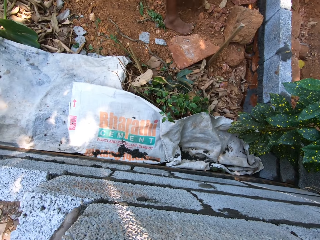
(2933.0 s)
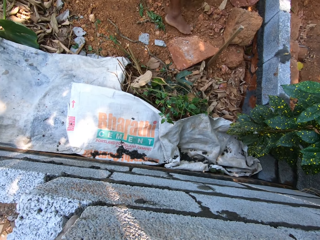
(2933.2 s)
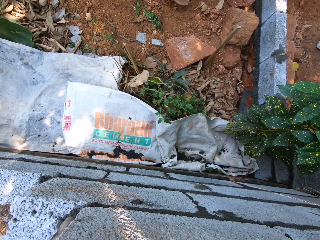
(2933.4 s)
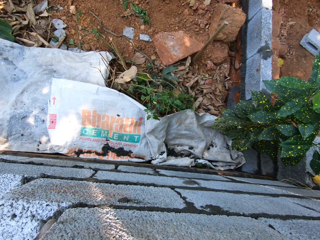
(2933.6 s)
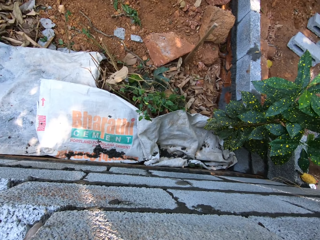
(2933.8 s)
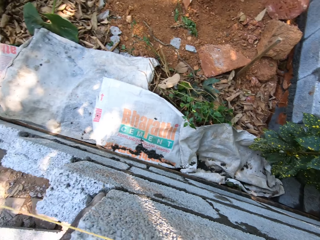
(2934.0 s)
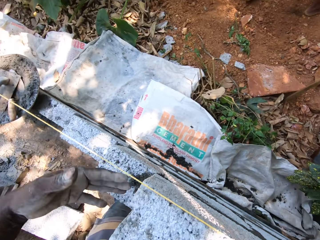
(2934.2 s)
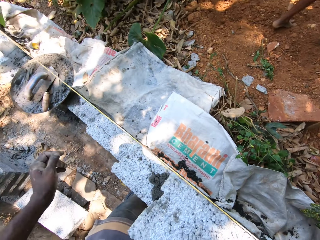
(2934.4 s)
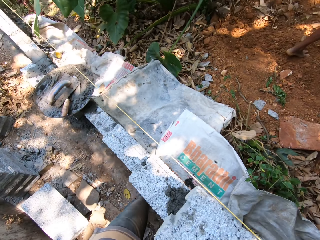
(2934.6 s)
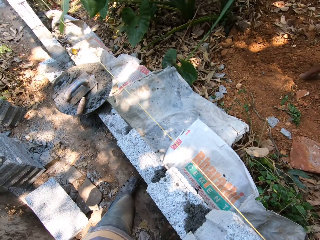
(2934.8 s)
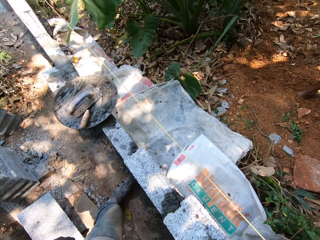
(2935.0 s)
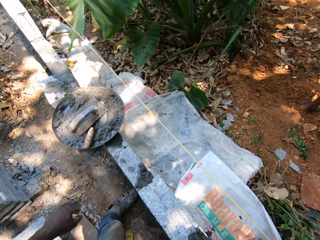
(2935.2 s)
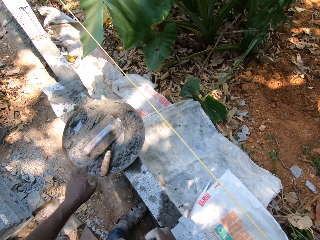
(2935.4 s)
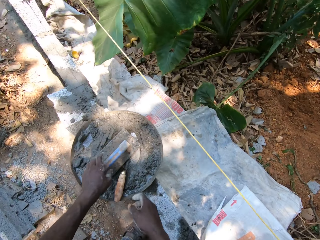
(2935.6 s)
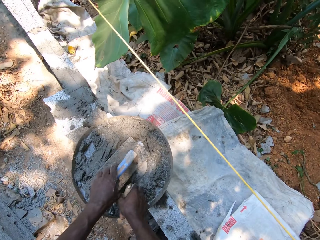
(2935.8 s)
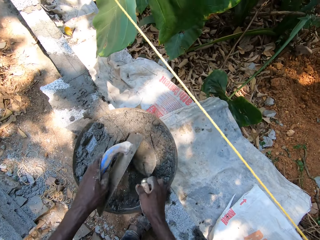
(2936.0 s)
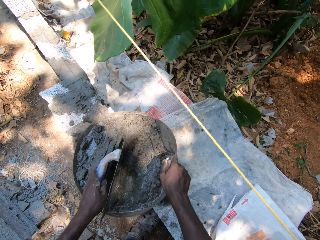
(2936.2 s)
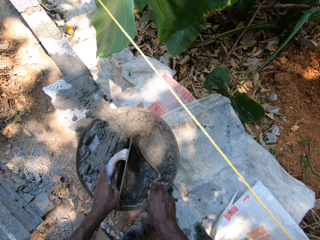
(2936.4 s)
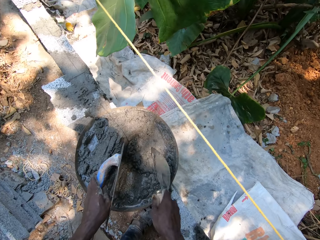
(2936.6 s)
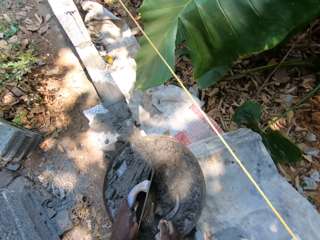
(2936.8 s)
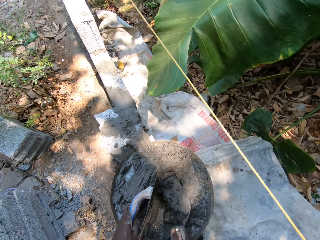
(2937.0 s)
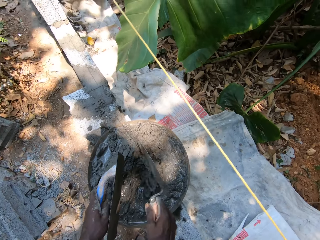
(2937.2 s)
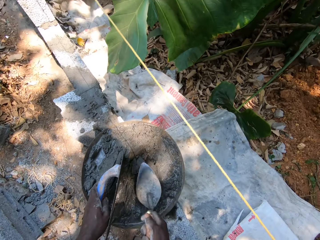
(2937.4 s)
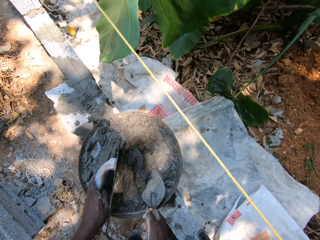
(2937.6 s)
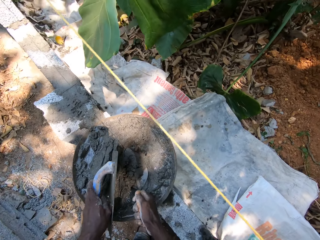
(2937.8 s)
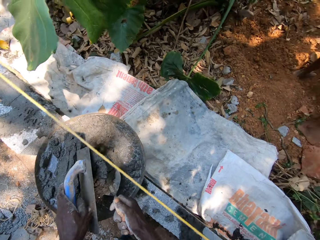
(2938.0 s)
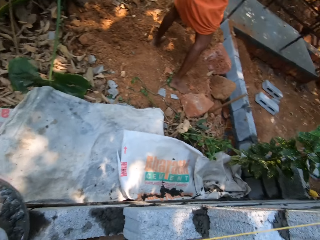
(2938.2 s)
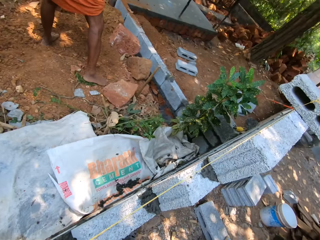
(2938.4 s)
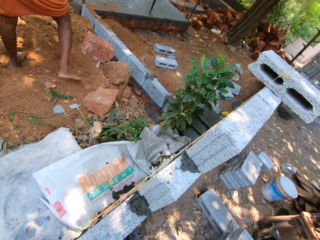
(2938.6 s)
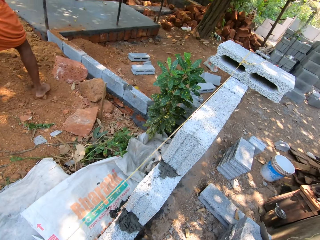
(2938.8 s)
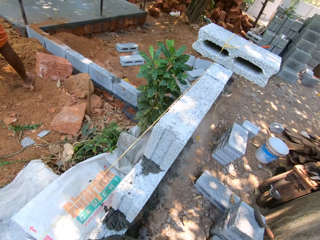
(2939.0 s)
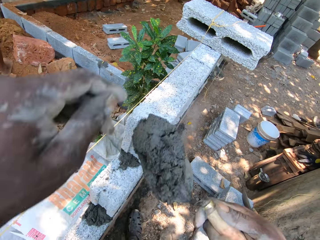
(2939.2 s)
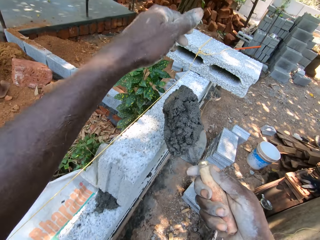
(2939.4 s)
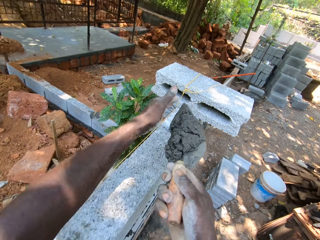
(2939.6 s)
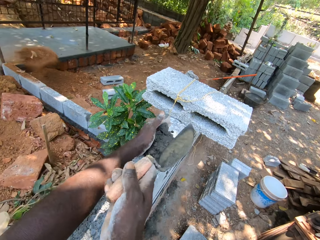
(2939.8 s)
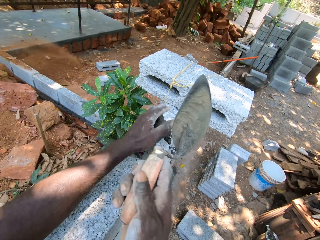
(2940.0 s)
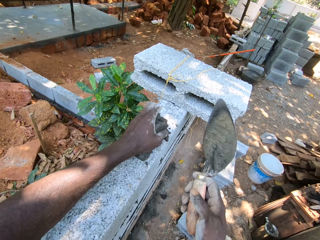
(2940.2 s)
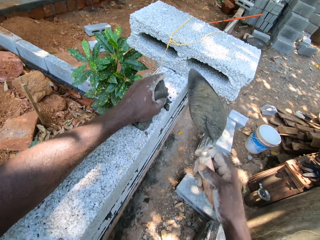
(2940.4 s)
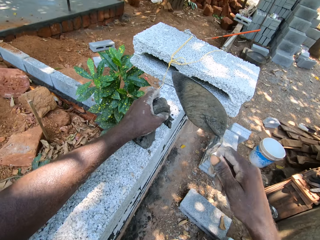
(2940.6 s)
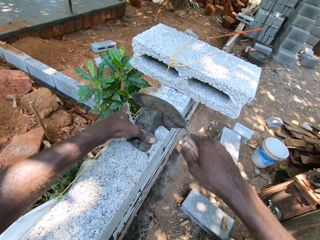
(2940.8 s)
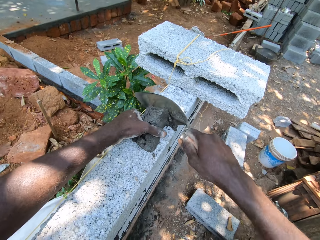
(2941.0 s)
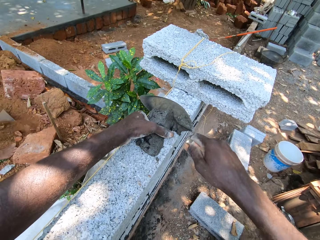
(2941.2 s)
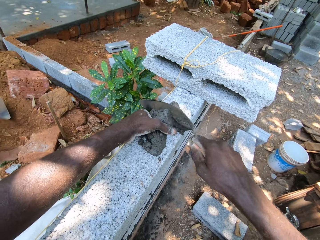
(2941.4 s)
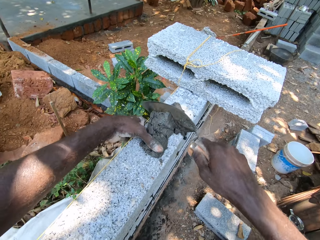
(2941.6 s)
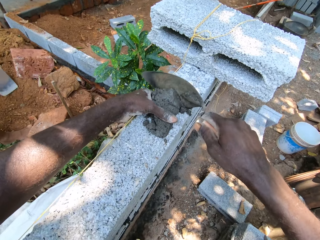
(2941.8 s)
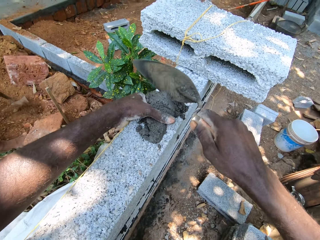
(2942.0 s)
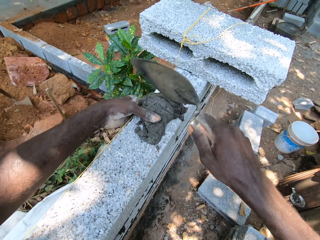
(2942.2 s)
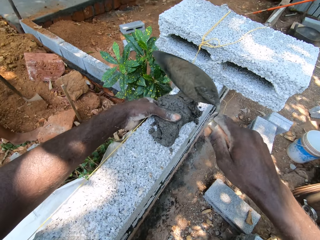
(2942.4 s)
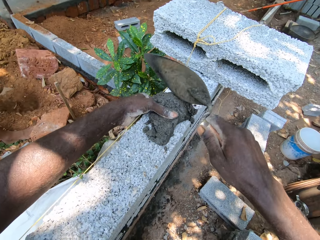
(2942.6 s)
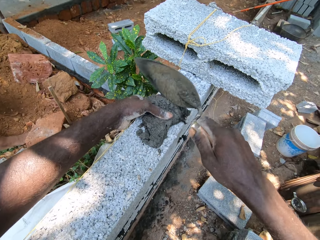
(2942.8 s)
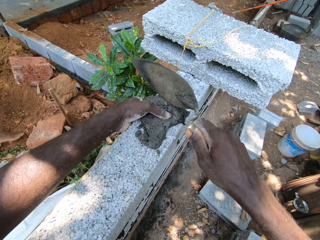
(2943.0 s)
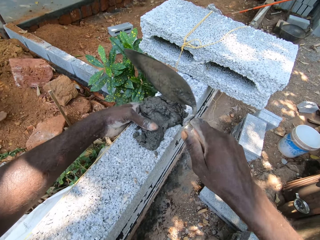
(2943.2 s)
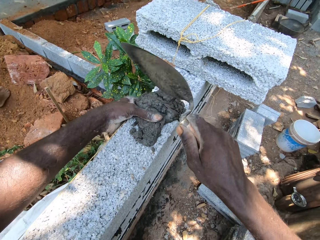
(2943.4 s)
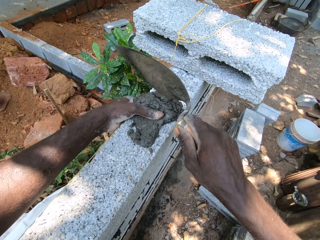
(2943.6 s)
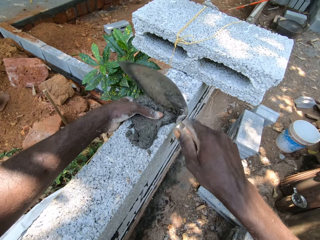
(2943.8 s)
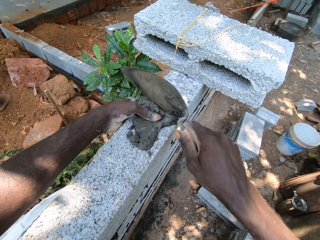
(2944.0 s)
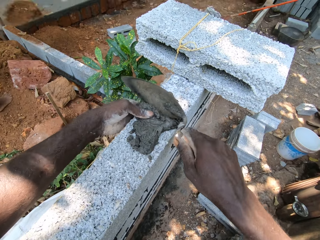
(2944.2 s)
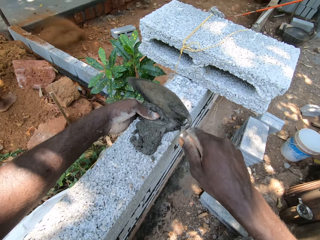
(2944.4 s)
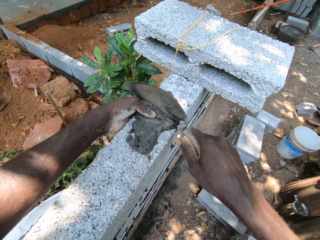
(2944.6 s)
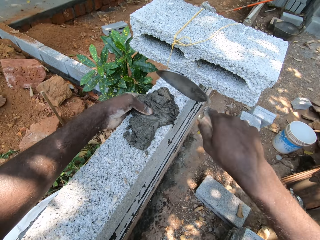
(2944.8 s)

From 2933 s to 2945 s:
The camera wearer picks the hand float from the head pan with his left hand. He picks the hand trowel from the head pan with his right hand. He scoops mortar from the head pan with the hand trowel in his right hand. He puts mortar on the block with the hand trowel. He puts mortar on the block with the hand trowel and his left hand. He spreads mortar on the block.

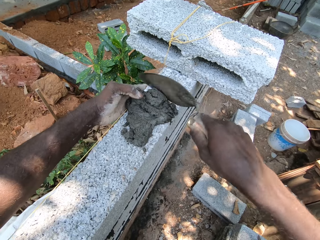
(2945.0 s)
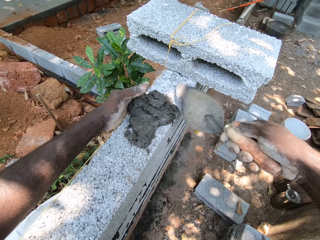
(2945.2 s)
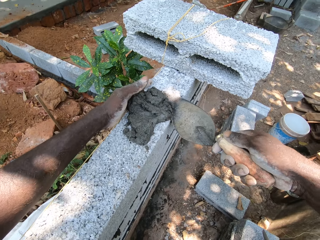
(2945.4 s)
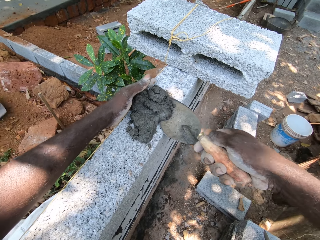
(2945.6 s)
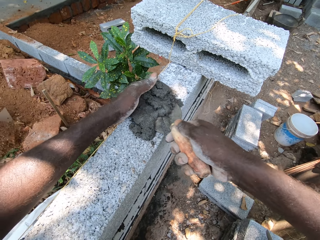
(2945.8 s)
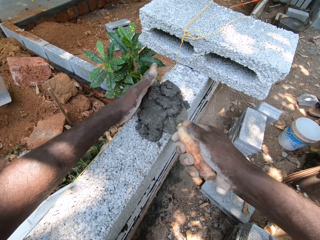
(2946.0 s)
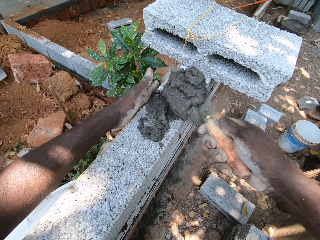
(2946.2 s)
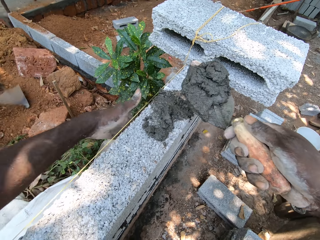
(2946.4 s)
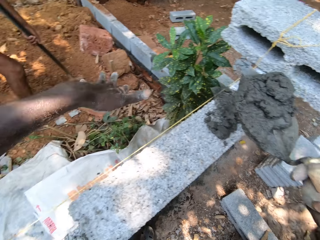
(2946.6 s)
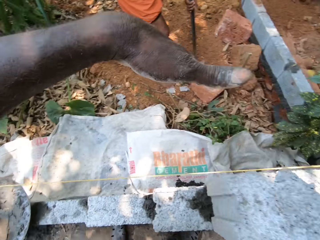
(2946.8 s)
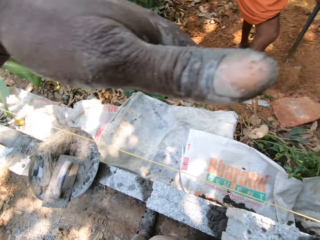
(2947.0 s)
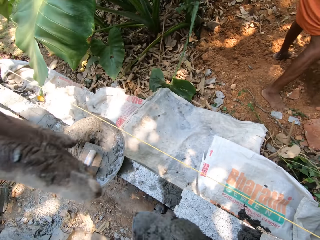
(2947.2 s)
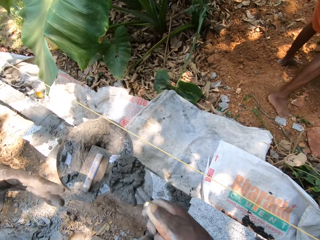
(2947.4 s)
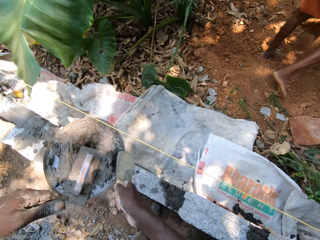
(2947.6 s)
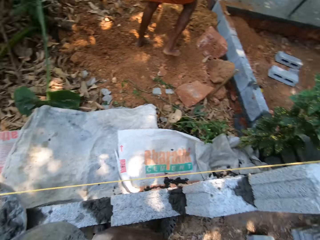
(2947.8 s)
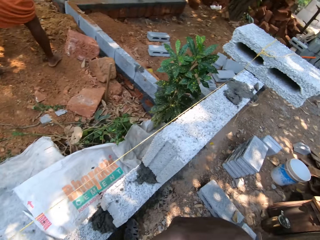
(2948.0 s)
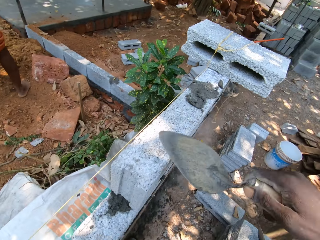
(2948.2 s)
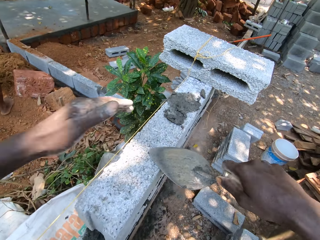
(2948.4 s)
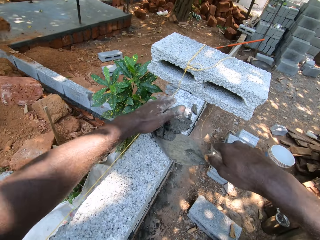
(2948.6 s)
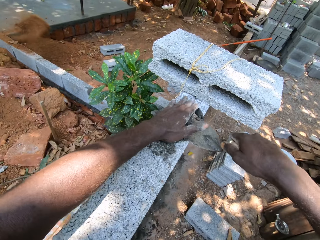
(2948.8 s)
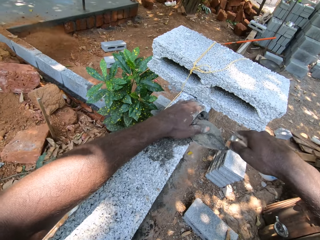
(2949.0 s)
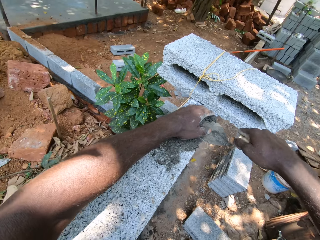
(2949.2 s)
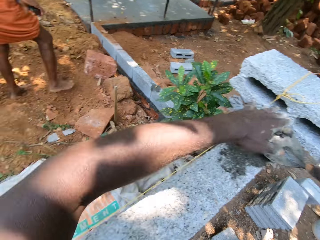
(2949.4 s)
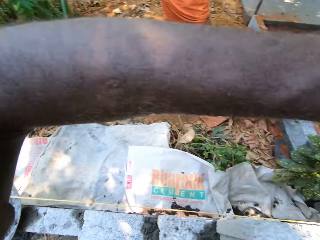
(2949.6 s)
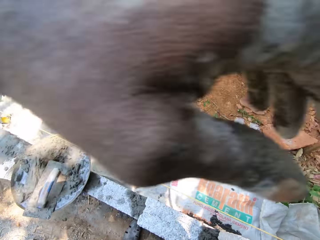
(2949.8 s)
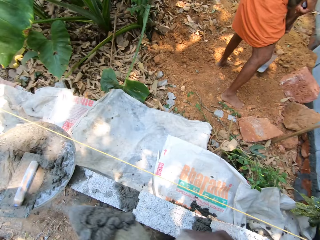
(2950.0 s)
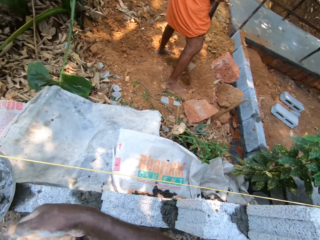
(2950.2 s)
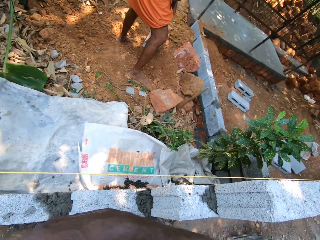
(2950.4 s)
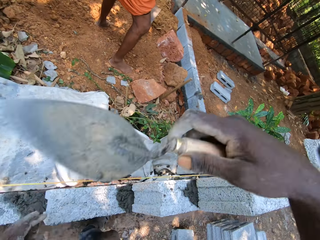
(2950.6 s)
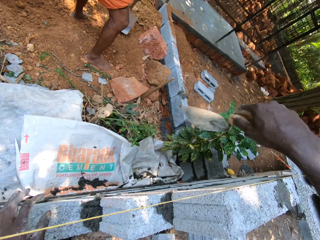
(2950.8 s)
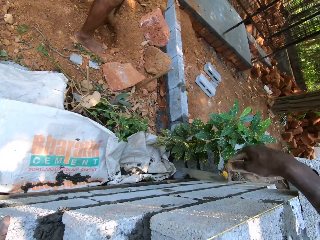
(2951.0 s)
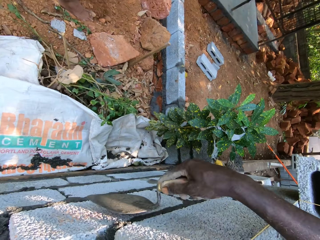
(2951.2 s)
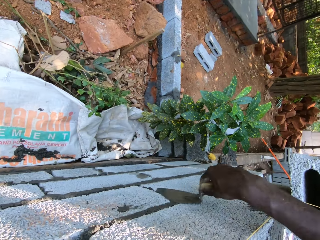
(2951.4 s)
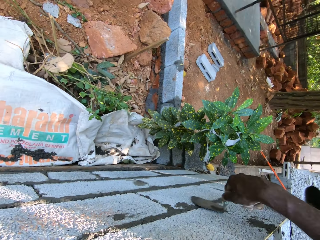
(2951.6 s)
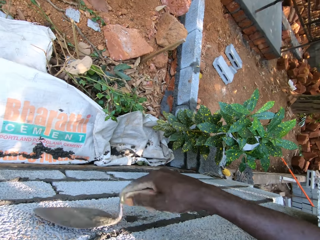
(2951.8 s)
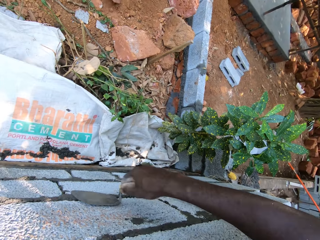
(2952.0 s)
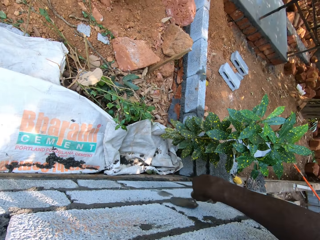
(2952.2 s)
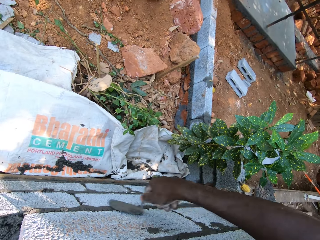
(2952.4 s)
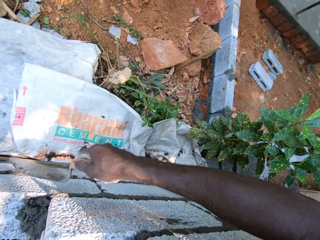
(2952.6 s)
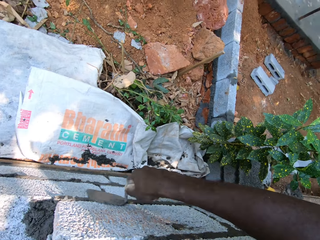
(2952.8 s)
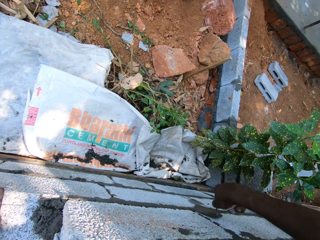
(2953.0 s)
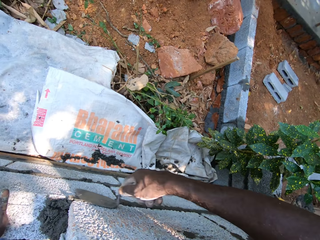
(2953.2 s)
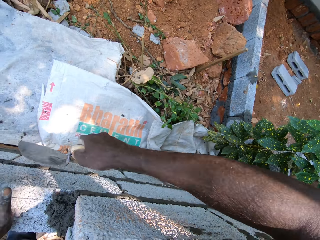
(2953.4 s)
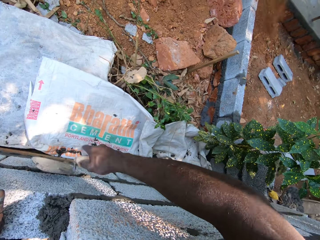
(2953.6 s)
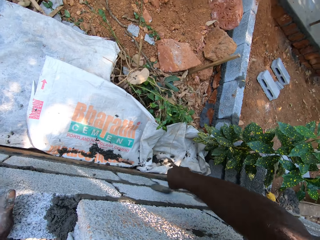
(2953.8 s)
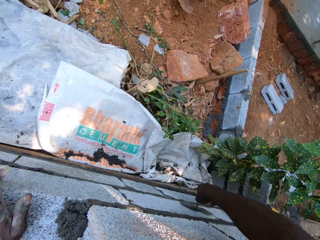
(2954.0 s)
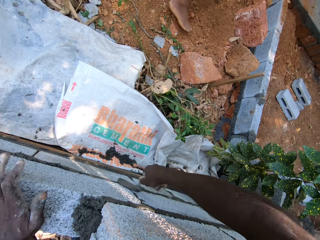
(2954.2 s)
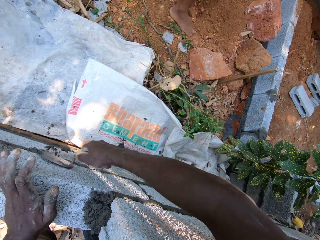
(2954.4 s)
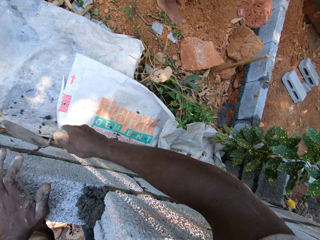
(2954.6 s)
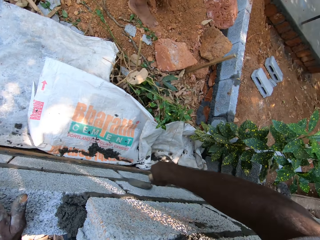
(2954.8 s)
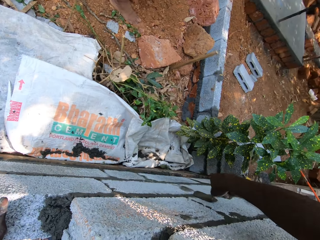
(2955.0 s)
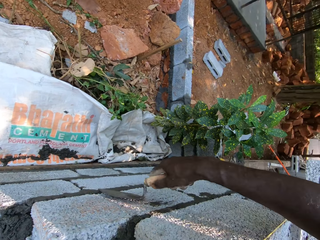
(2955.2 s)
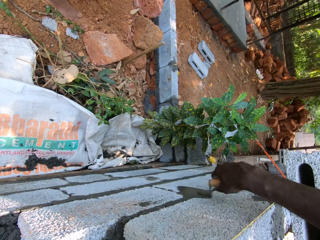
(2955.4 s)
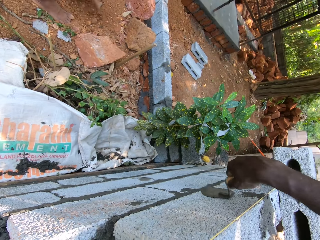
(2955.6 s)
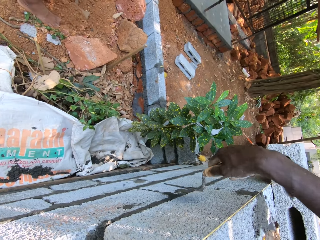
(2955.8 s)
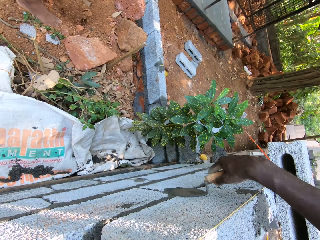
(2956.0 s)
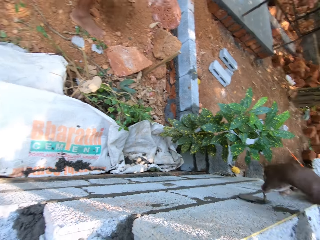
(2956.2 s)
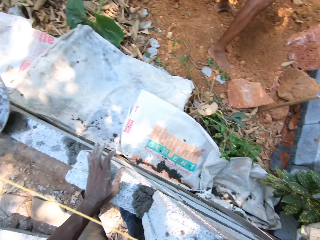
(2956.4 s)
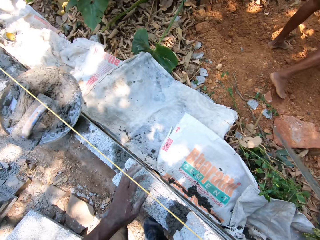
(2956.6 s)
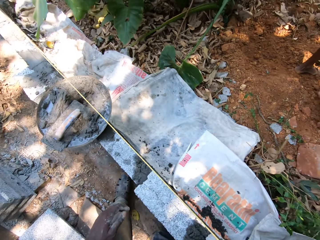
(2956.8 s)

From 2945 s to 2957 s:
The camera wearer traces out excess mortar. He scoops mortar from the block with the hand trowel back into the head pan. He smoothens mortar on the block with the hand trowel in his right hand. He traces out mortar with the hand trowel. He puts the mortar on the head pan. He smoothens the mortar with the hand trowel.
